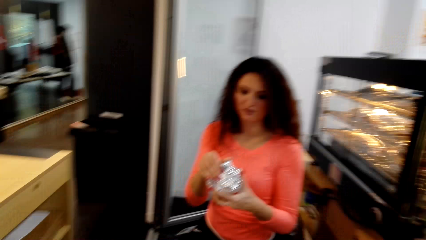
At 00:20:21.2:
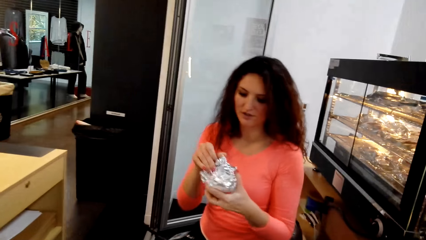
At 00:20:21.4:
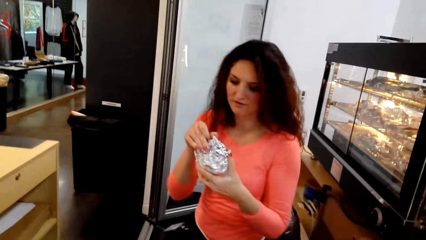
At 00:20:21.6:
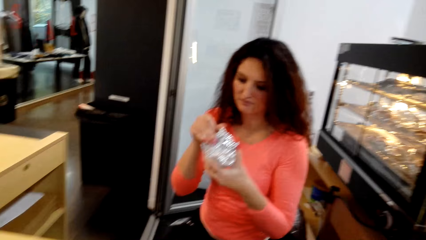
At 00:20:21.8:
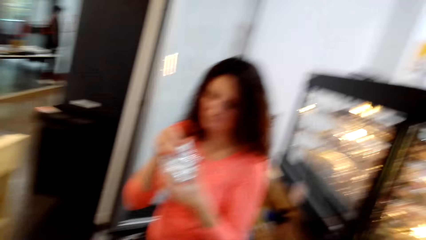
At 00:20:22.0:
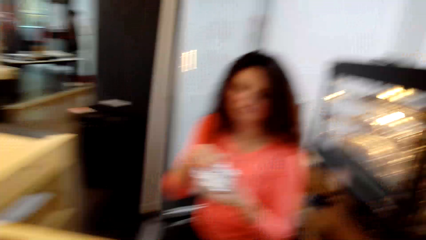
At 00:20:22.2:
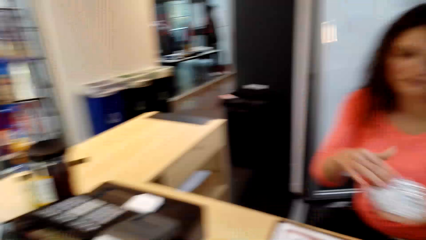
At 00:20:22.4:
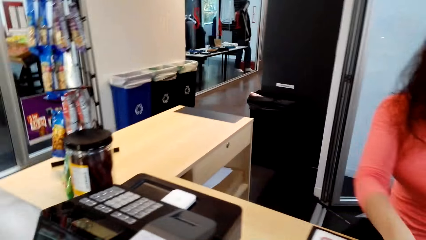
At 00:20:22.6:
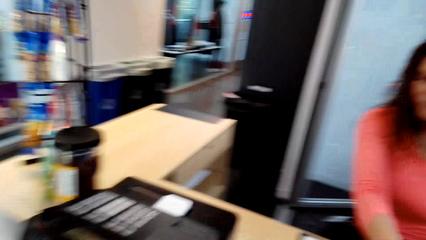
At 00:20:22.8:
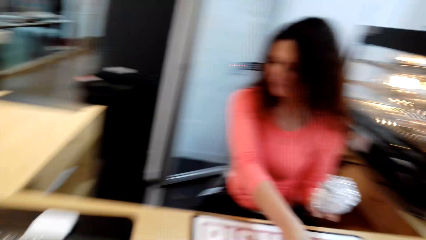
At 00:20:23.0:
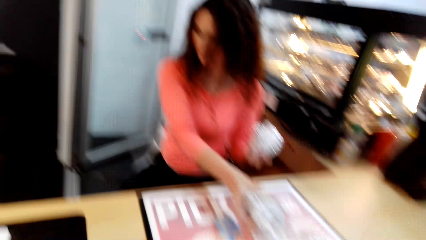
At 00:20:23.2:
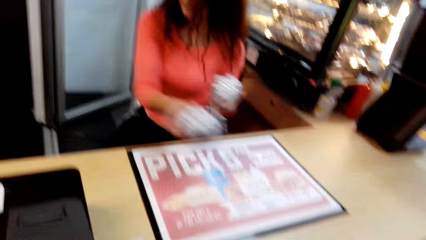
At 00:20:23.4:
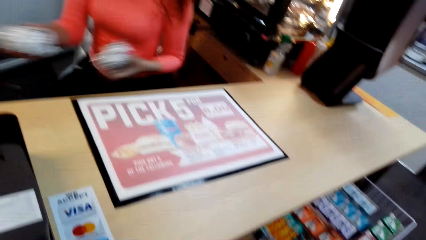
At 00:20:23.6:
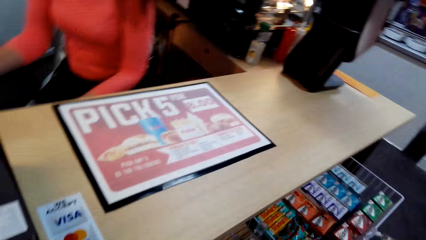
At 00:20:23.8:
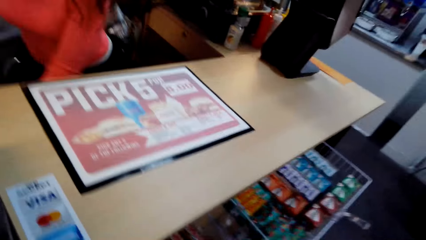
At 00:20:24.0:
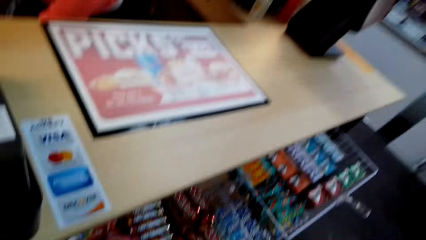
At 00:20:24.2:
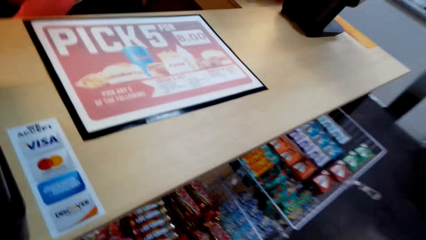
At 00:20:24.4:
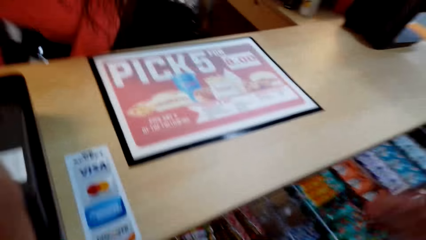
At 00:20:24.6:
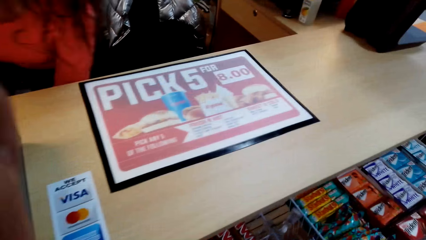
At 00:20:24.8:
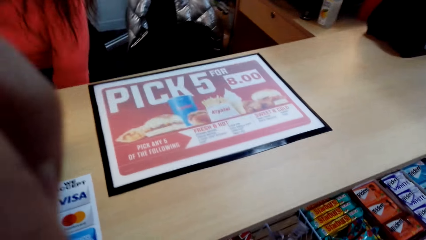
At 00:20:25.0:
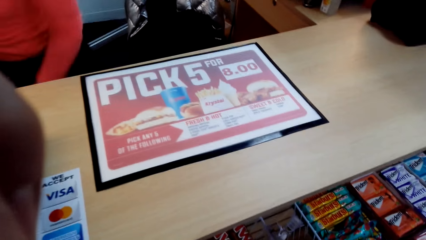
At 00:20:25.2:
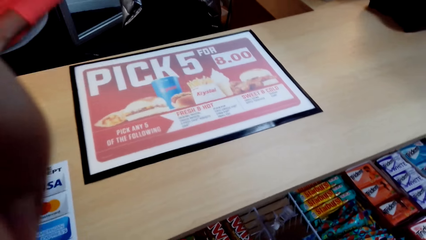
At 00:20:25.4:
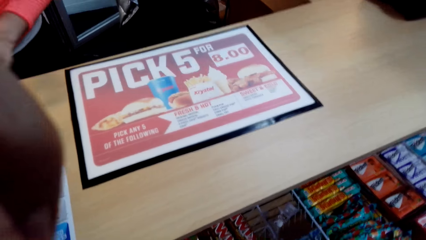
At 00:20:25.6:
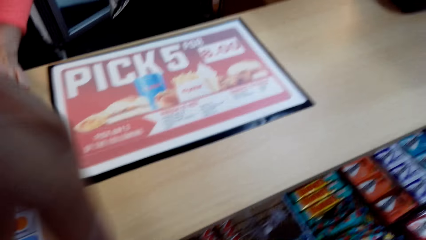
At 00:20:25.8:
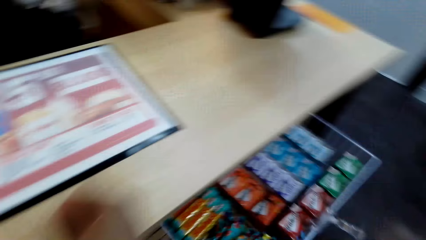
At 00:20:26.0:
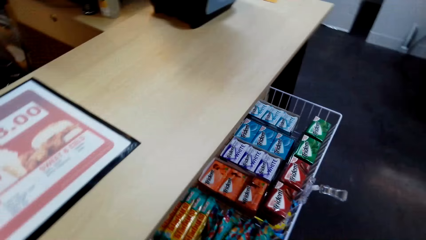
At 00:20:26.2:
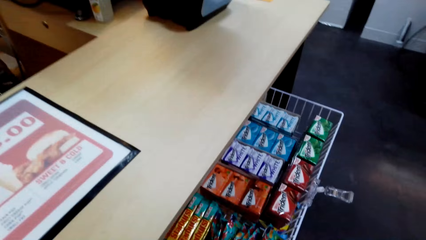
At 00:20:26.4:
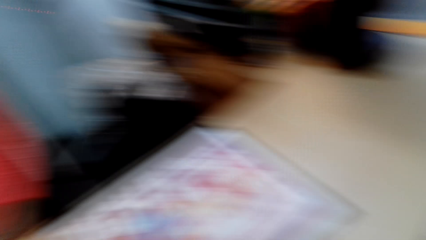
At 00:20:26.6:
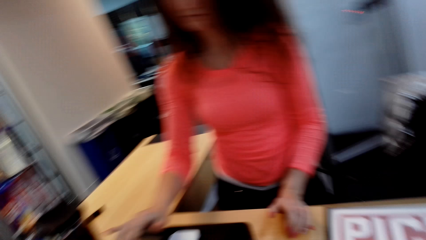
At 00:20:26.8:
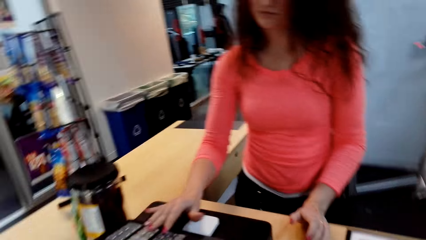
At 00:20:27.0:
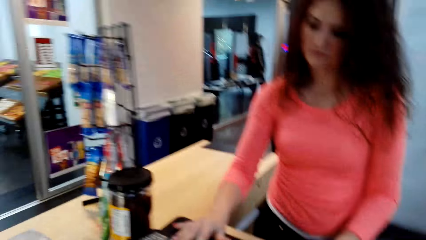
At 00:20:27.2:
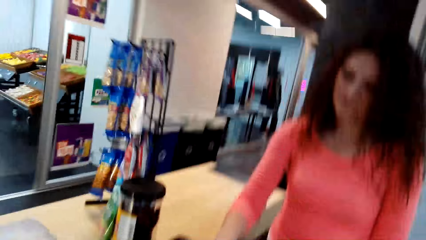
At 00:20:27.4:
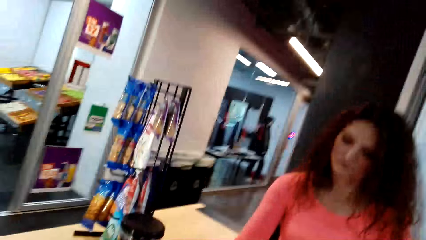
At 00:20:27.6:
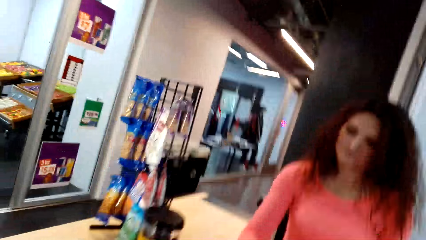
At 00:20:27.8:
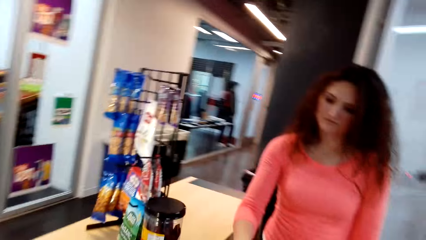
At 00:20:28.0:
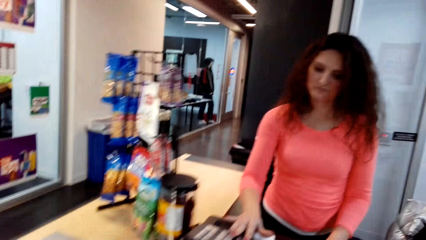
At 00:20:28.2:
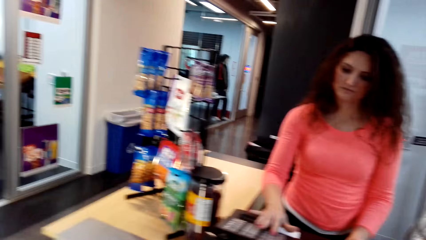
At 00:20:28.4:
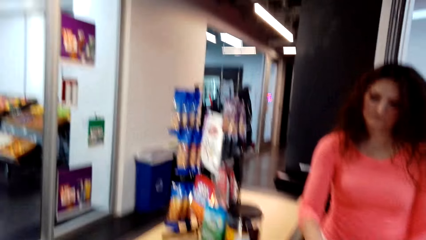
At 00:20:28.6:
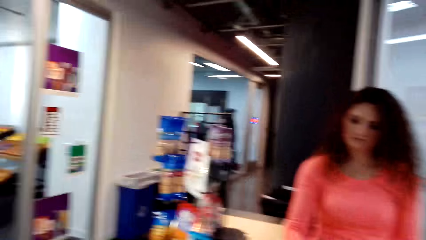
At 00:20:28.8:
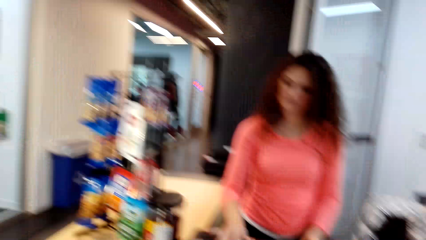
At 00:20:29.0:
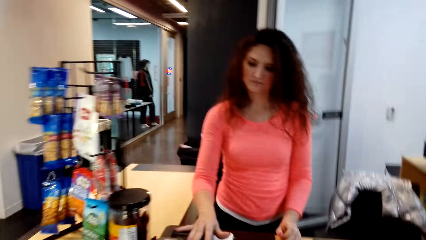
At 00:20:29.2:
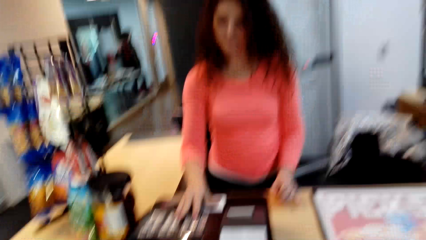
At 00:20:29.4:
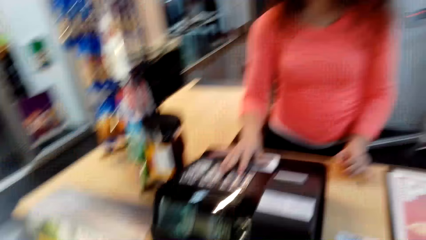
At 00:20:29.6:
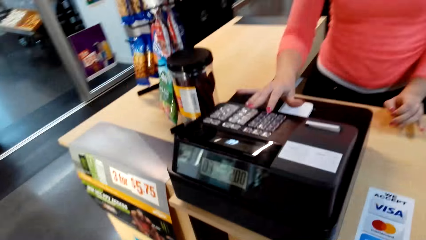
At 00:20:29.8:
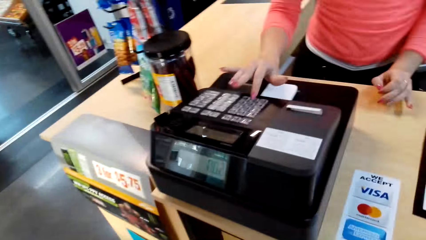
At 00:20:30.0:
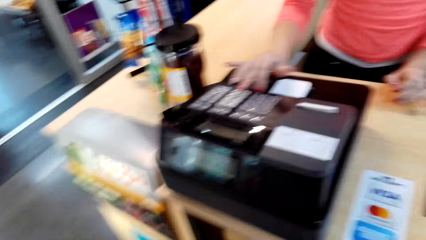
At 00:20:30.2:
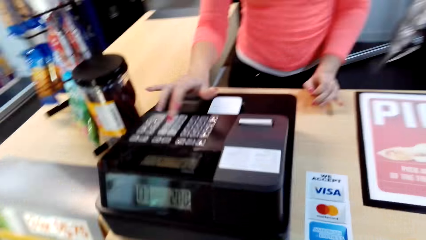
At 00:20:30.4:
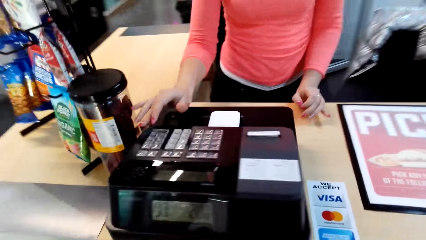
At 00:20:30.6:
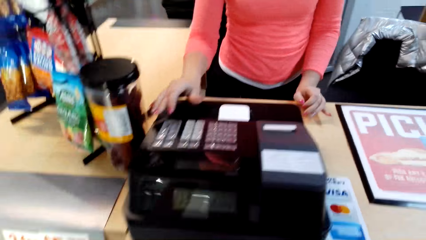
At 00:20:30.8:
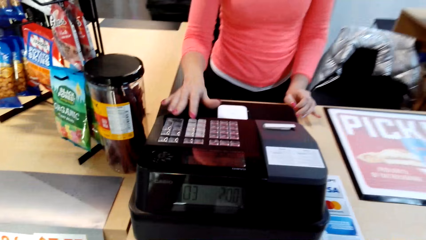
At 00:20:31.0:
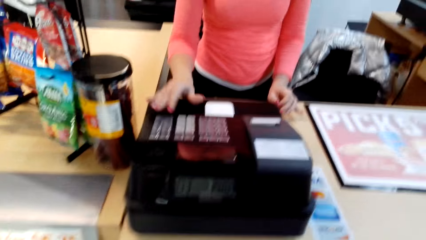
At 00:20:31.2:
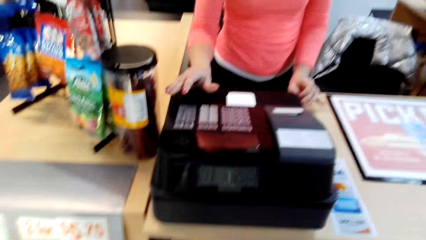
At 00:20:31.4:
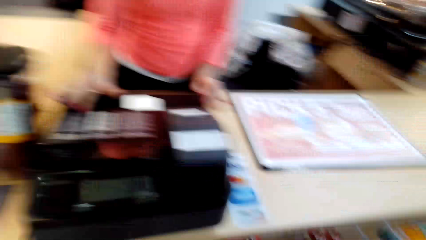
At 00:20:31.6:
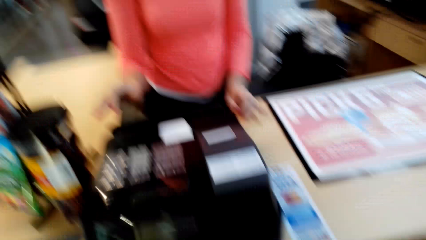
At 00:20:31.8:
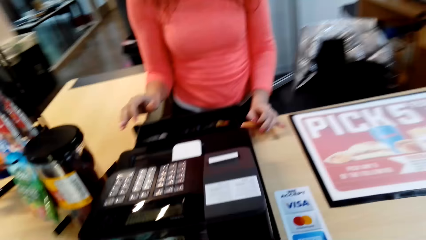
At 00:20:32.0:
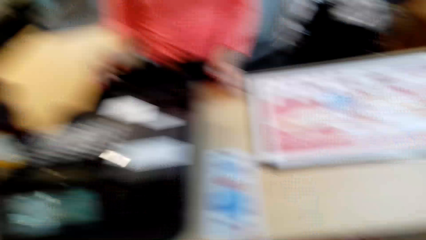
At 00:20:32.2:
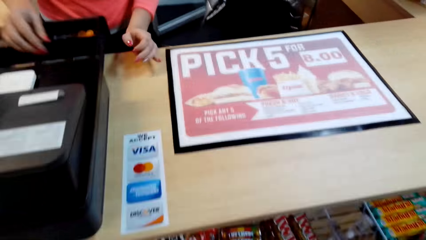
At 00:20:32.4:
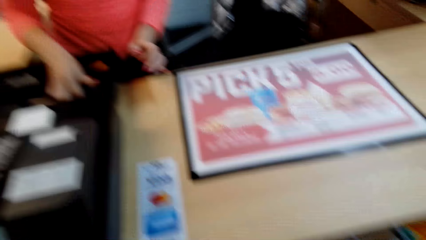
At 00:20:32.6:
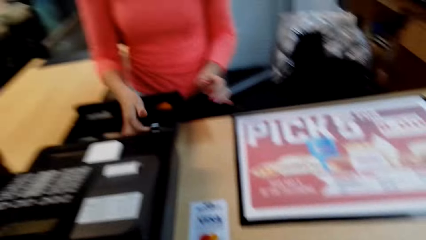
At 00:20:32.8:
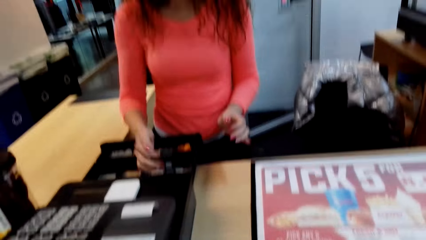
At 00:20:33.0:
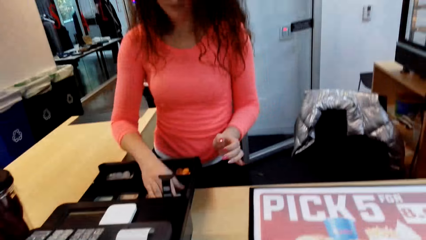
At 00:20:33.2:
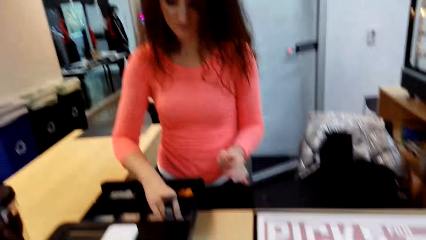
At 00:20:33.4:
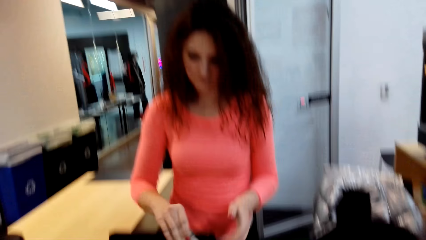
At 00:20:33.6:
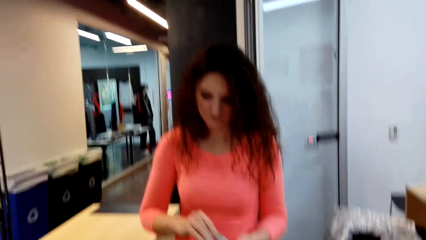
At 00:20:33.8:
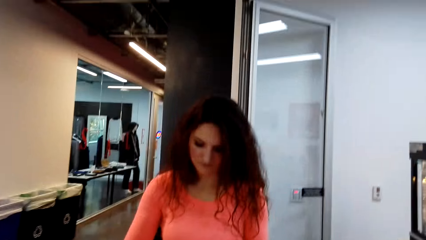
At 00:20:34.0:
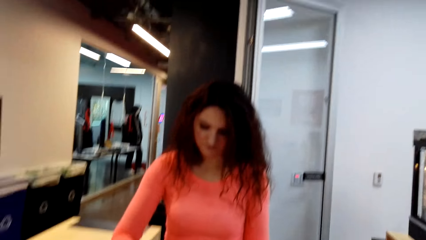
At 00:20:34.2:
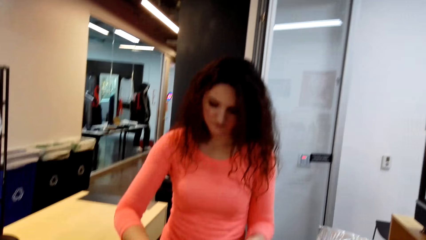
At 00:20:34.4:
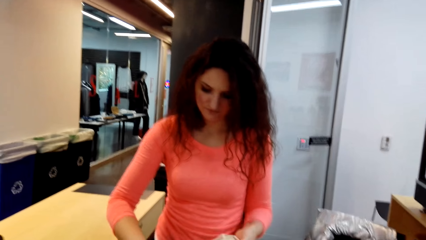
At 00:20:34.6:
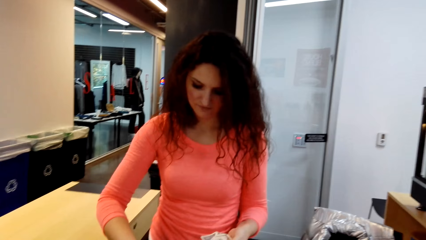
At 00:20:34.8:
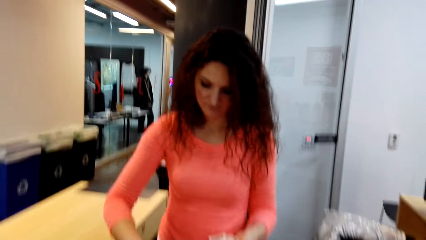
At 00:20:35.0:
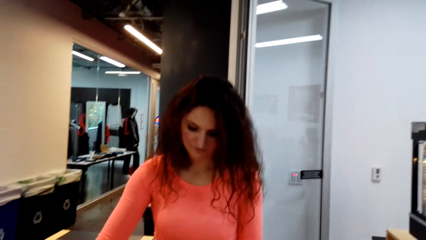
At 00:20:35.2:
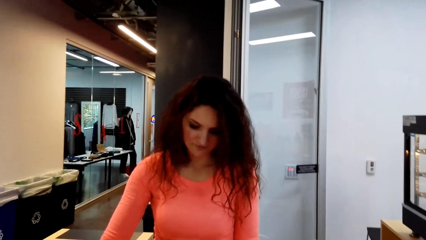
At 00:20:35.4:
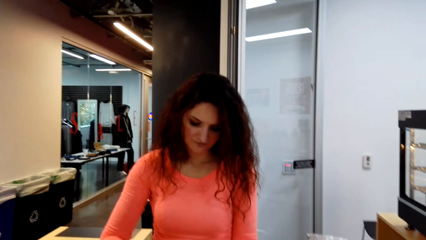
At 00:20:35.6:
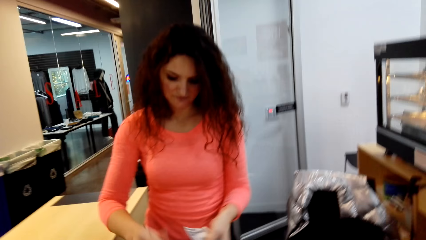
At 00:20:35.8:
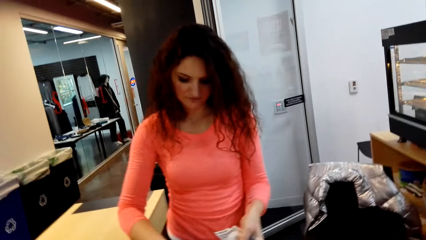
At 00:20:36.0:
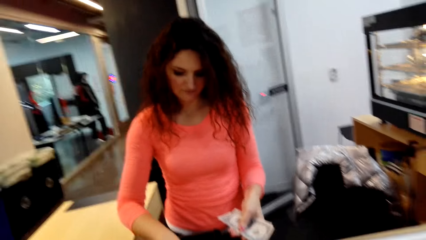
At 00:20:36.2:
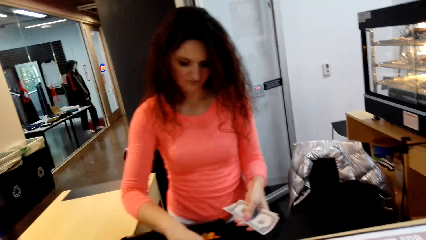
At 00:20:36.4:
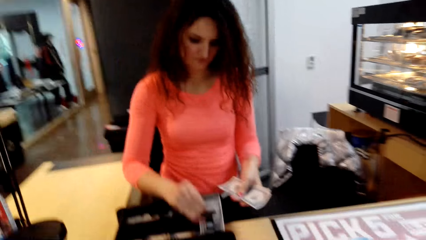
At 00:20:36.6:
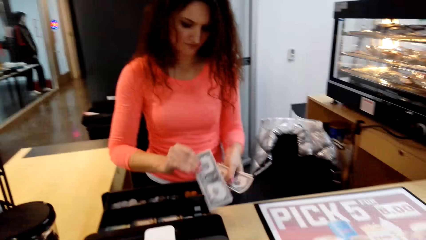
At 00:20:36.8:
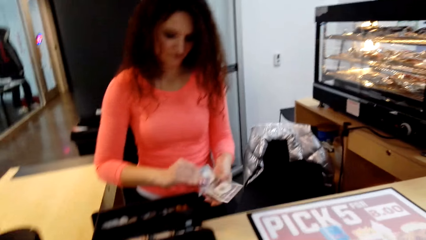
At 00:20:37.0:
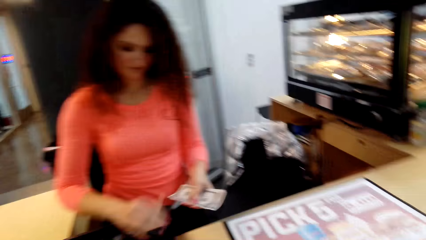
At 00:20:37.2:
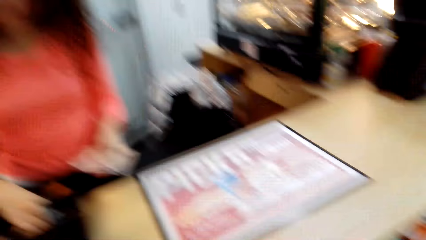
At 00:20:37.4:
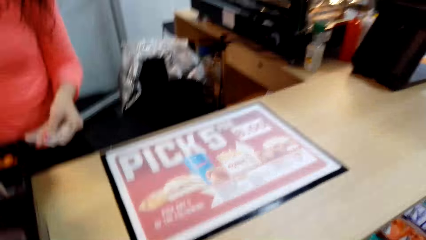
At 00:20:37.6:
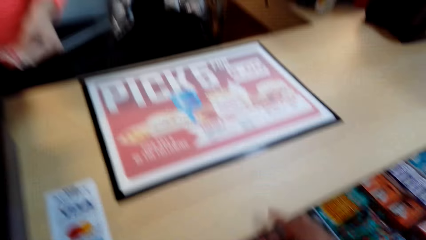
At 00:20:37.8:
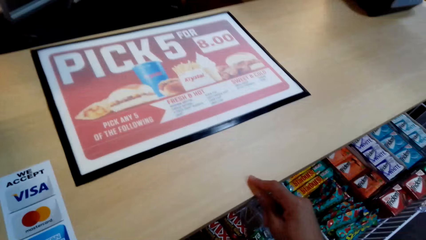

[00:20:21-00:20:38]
A woman smells something. The woman puts something down. The woman stands up. The woman operates the sales machine. She opens the cash machine. She picks the money from the cash machine.
